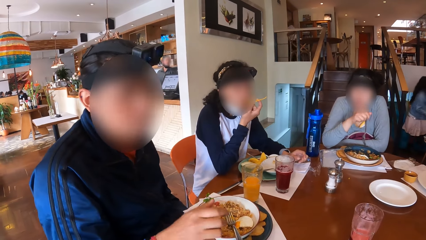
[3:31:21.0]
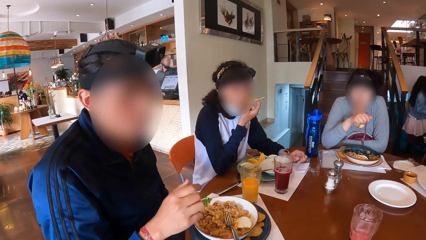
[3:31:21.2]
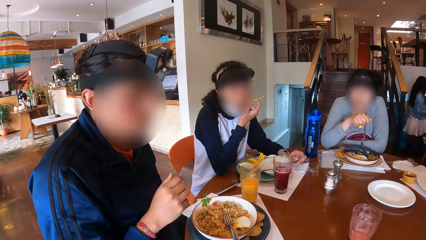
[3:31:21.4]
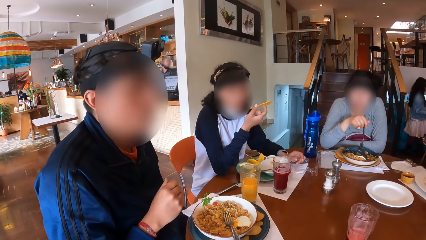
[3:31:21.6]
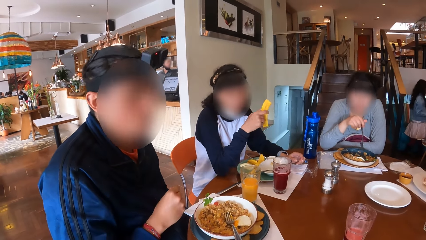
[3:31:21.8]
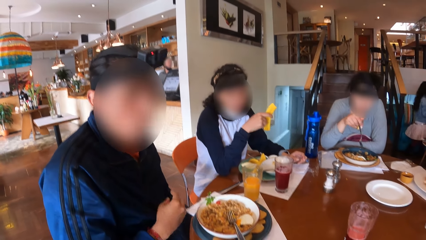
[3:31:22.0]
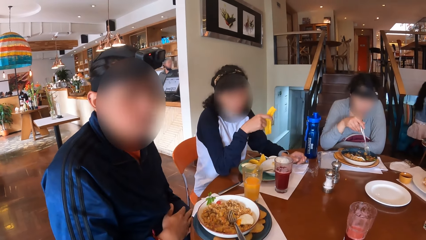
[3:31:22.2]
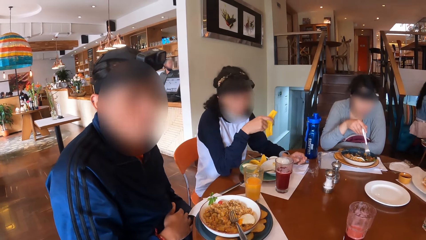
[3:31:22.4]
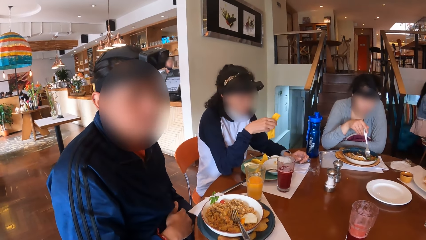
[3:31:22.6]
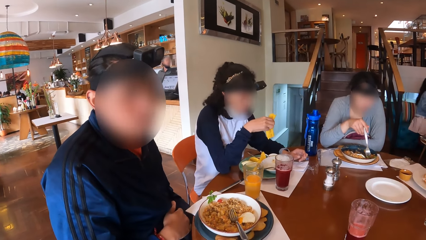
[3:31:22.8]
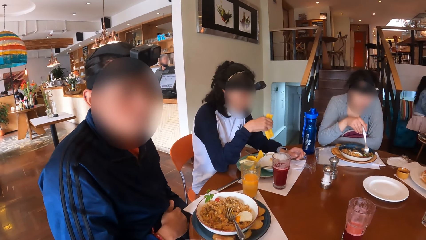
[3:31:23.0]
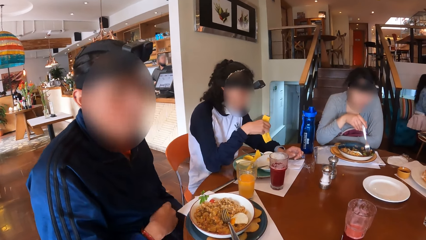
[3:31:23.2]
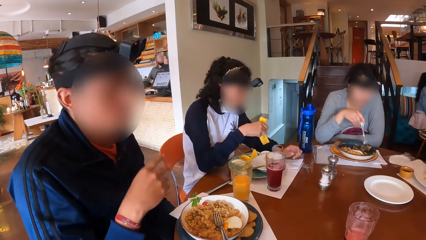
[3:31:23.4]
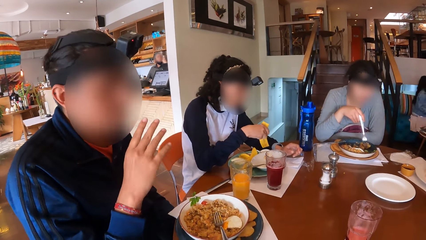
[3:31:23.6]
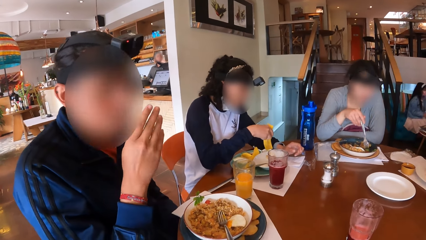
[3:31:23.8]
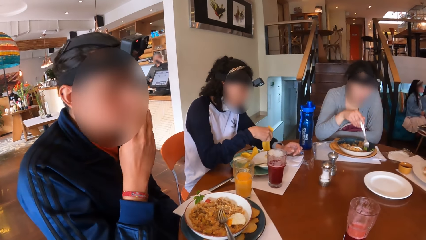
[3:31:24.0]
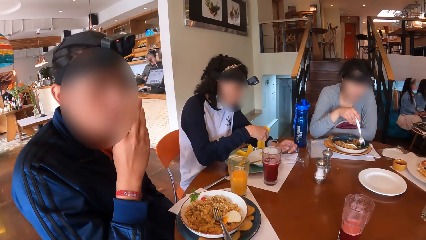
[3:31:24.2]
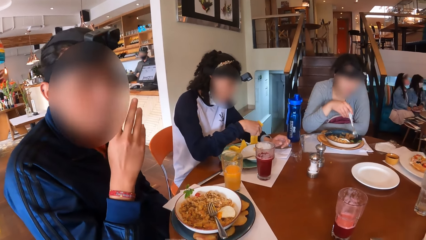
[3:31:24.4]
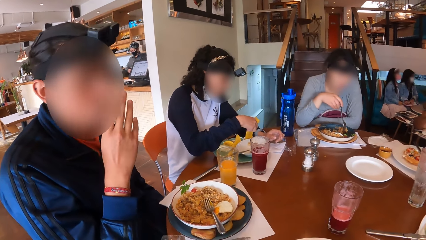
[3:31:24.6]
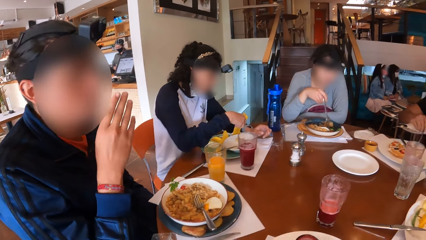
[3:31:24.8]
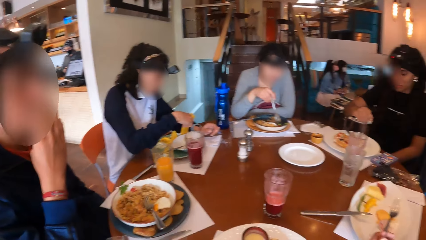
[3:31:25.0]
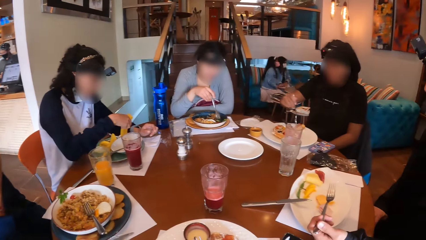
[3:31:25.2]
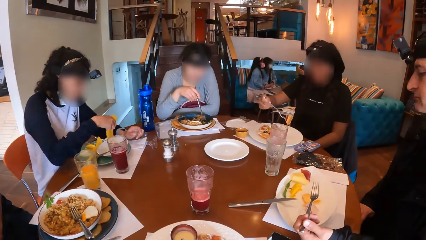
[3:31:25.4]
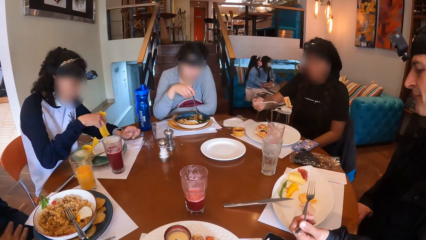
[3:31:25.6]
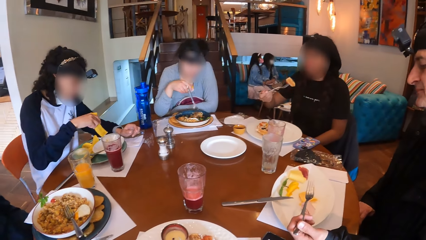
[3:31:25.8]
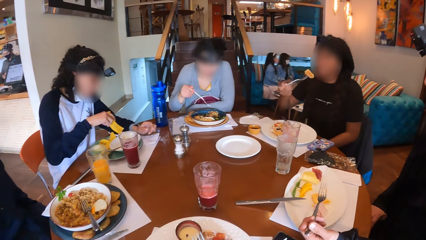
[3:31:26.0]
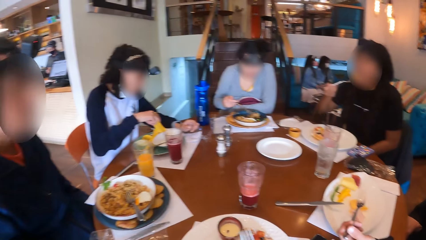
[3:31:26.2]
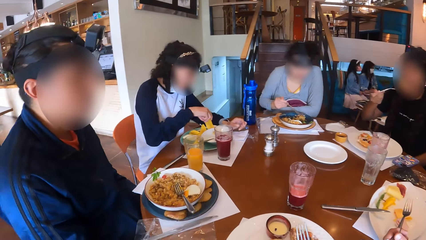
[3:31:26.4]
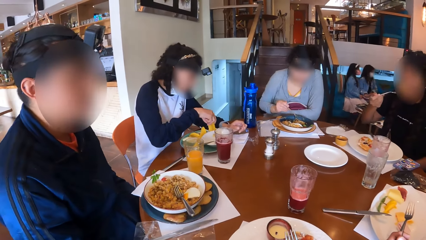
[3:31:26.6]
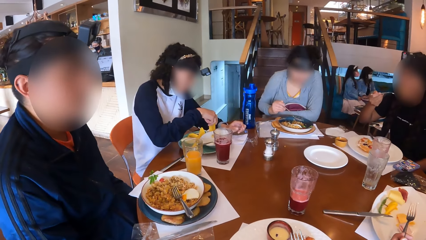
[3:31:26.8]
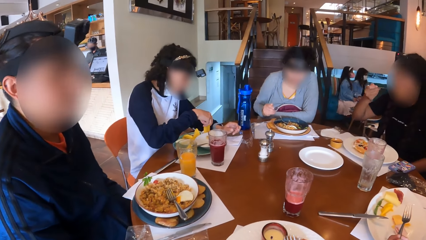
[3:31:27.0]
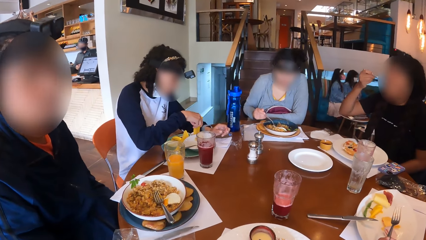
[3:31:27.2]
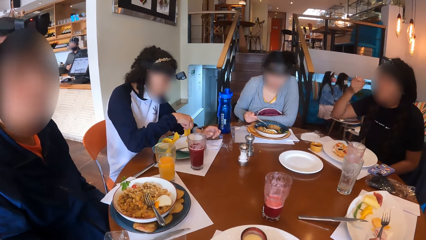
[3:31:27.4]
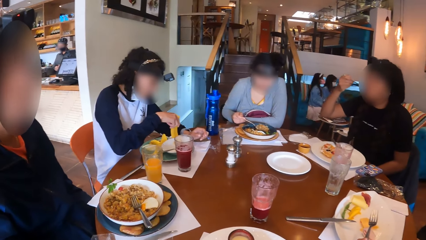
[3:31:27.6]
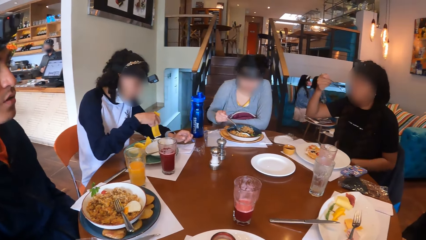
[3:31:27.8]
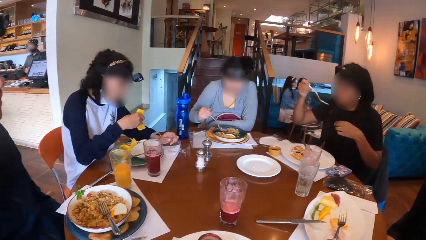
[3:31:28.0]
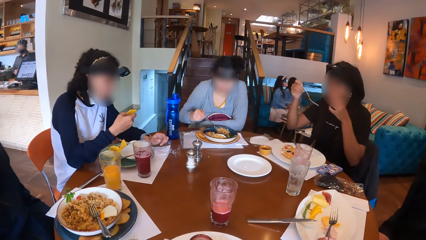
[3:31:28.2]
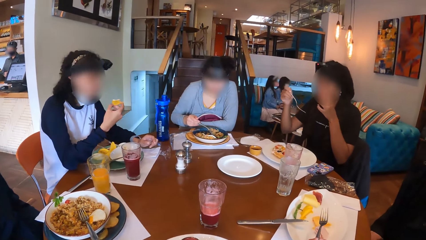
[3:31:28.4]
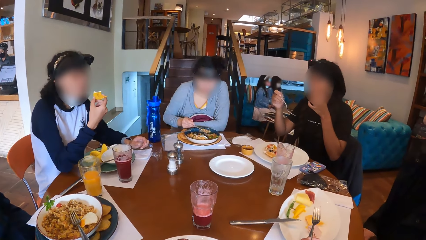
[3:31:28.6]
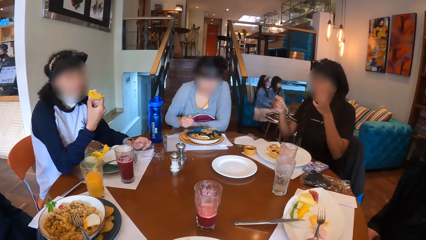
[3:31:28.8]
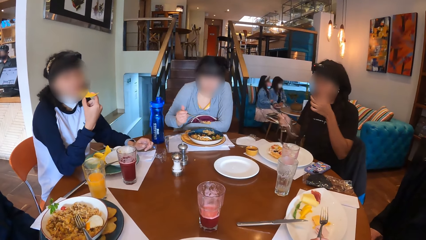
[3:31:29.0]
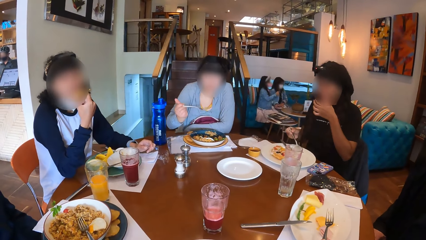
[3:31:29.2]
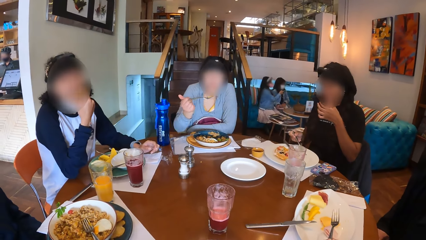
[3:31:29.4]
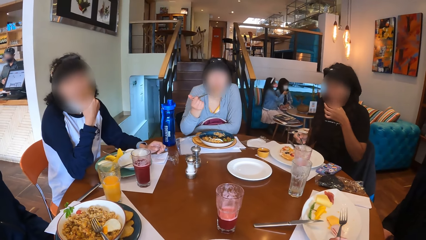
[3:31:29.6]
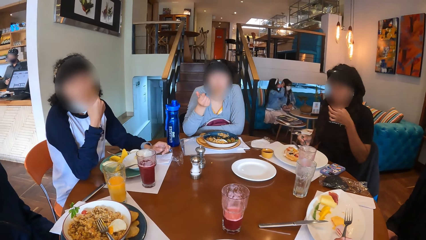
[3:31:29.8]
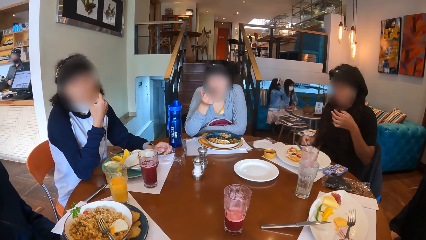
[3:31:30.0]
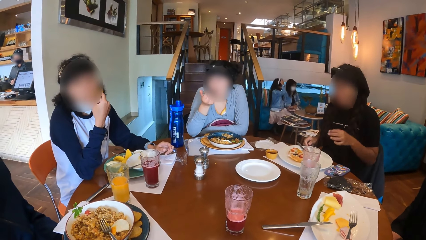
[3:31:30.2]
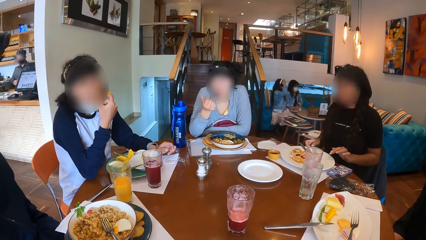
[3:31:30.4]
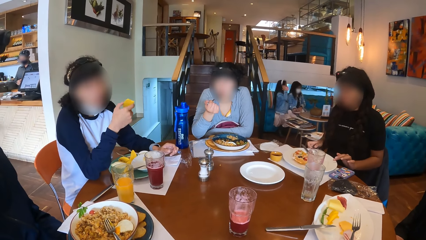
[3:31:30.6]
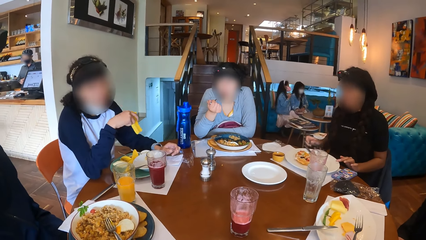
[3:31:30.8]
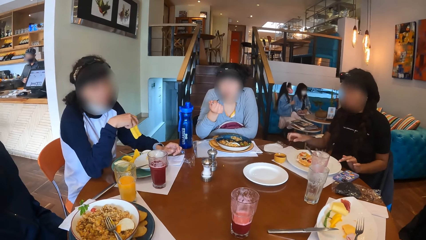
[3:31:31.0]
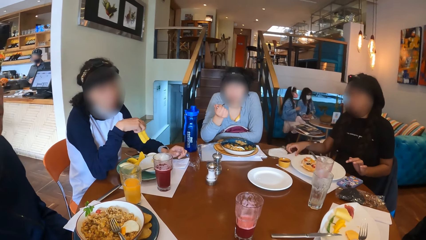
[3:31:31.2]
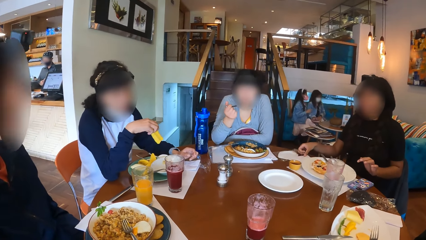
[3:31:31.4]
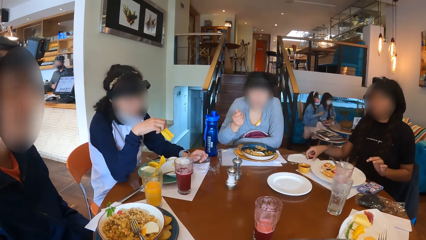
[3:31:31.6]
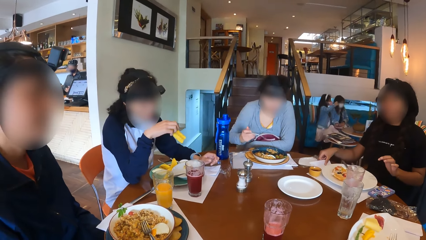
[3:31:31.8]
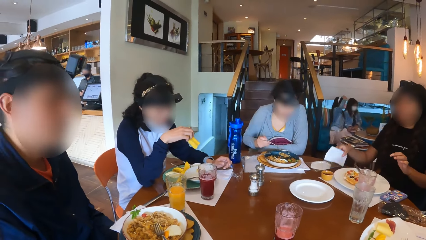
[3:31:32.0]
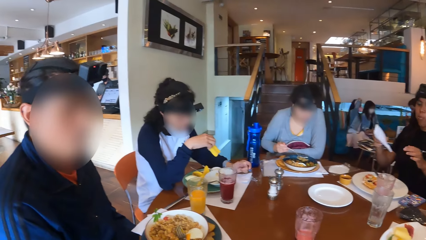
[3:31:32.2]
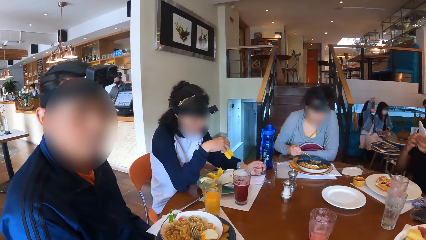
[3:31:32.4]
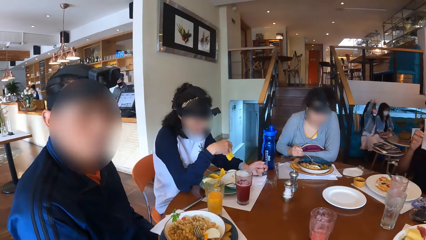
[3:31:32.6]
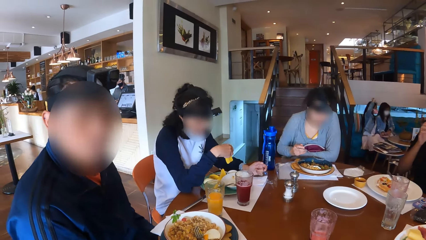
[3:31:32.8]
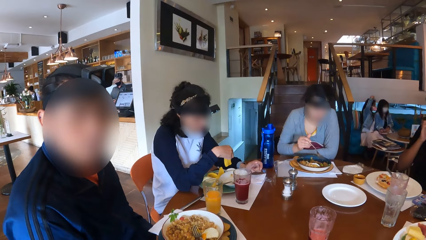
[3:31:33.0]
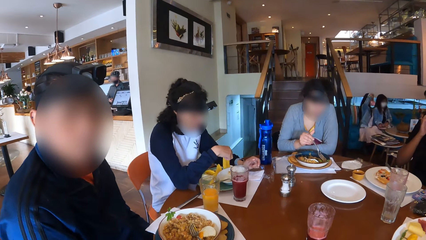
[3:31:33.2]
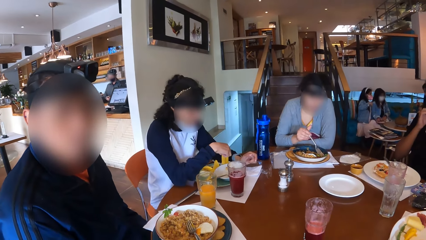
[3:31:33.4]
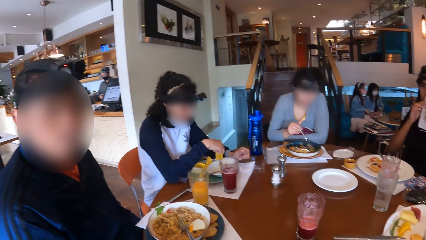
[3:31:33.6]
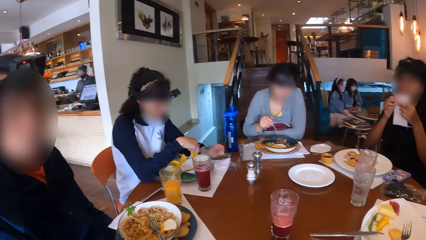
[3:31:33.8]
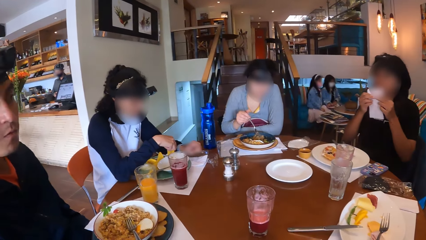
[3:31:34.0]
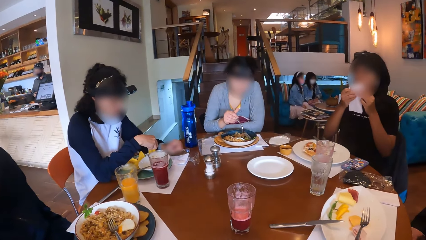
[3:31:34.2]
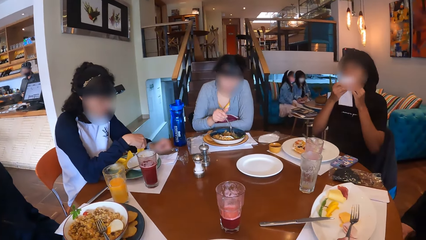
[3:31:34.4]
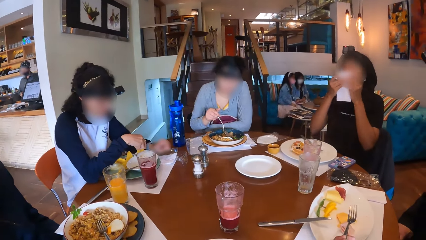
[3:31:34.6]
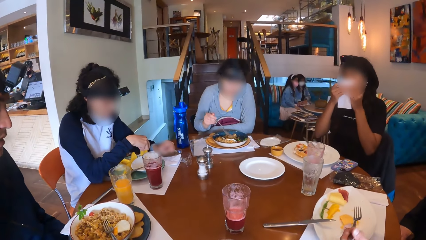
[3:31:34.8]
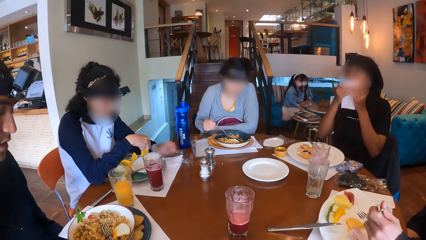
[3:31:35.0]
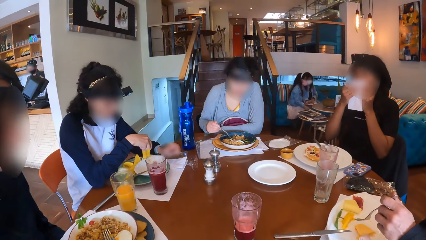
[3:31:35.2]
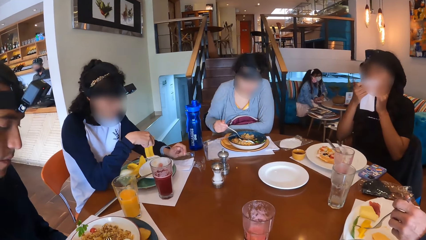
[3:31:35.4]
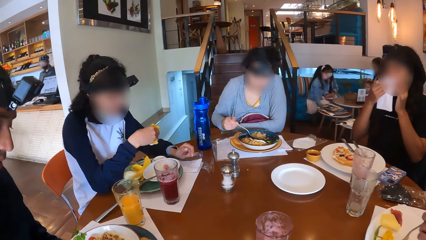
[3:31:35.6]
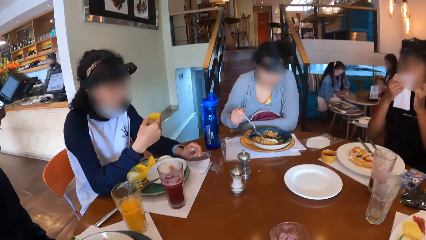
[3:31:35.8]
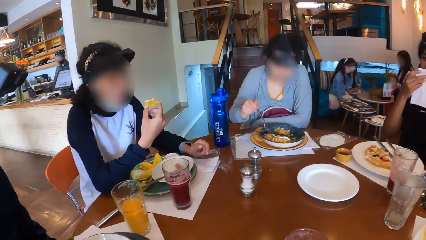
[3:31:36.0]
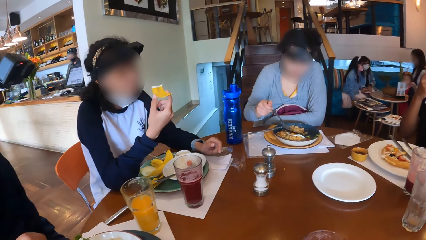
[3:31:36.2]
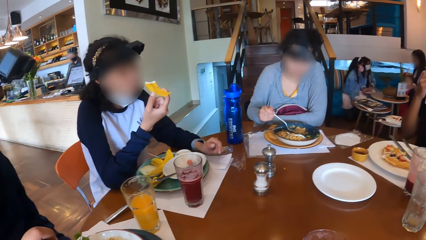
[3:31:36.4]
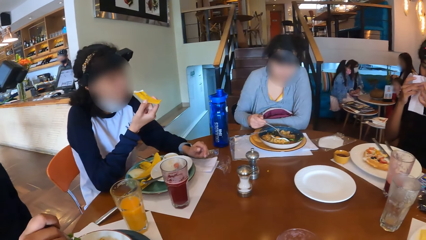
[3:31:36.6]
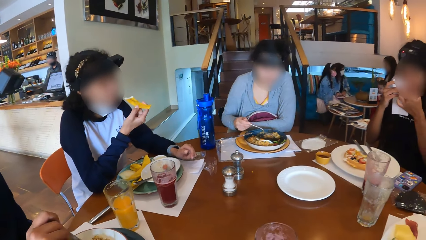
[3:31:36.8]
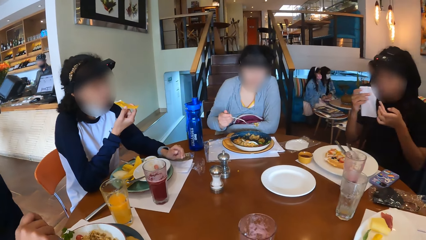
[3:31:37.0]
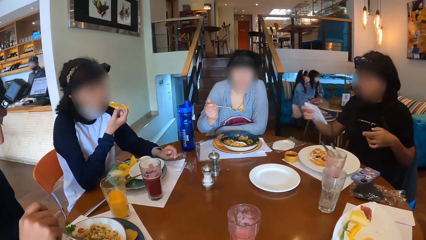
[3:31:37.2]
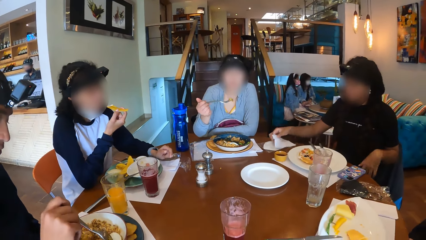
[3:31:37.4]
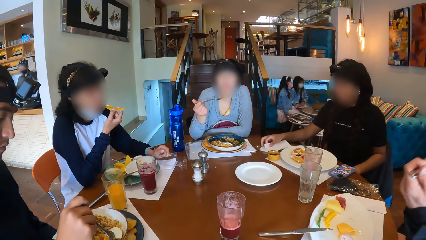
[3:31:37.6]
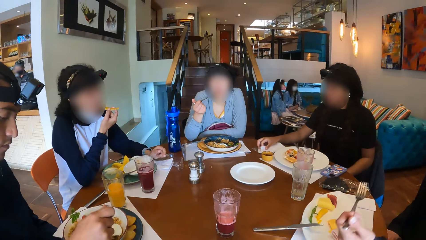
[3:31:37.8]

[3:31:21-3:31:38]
A woman dips the chip in her right hand in the plate of dip. A man touches his face with his right hand. Another woman picks a piece of waffle from the plate with her right hand and eats the waffle from the fork in her right hand. A third woman picks the fork full of porridge from the plate with her right hand. The second woman touches her face with her left hand. The first woman eats the chip in her right hand. The second woman places the fork in her right hand on the plate. The third woman eats the porridge from the fork in her right hand. The second woman picks a serviette from the table with her right hand and wipes her mouth with the serviette in her hands. The first woman dips the chip in her right hand in the plate of dip. Another man touches the pawpaw on the plate with the fork in his left hand. The first woman eats the chip in her right hand. The first man picks the fork from the plate with his right hand. The third woman picks the fork full of porridge from the plate with her right hand. The second woman places the serviette on the table with her right hand.
